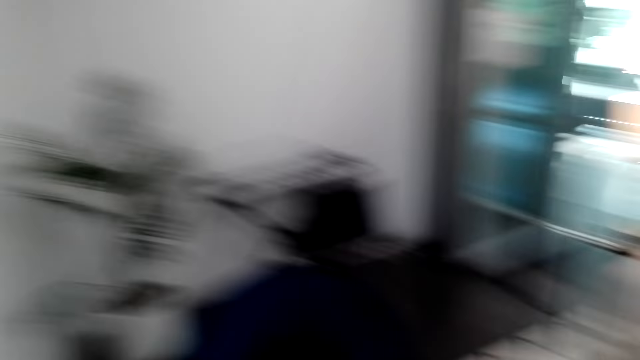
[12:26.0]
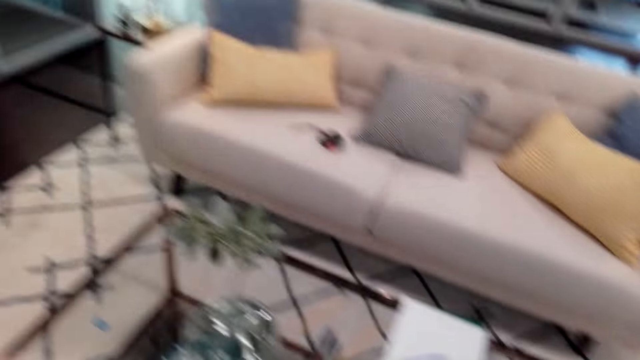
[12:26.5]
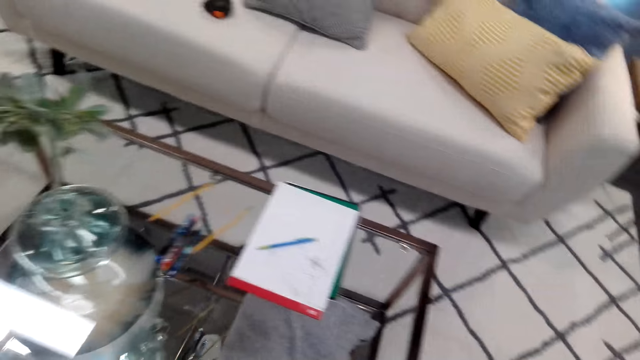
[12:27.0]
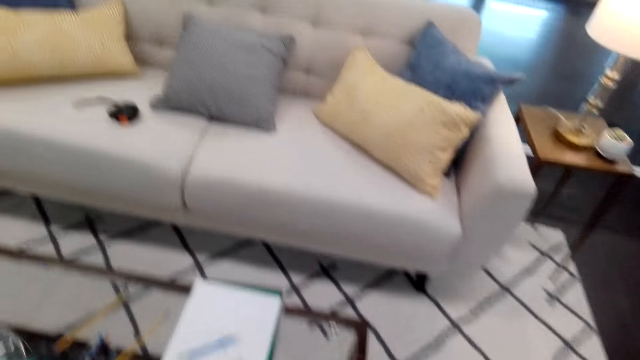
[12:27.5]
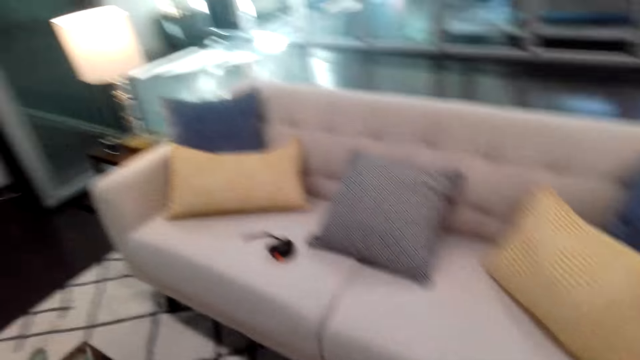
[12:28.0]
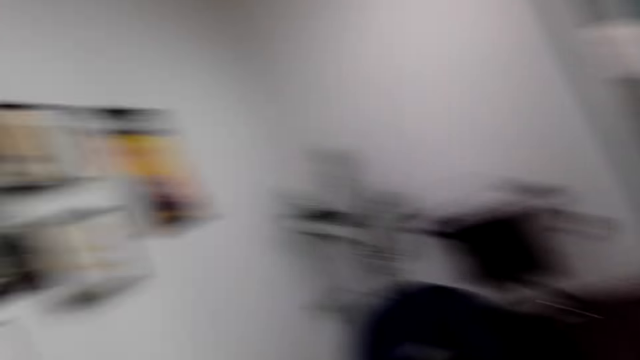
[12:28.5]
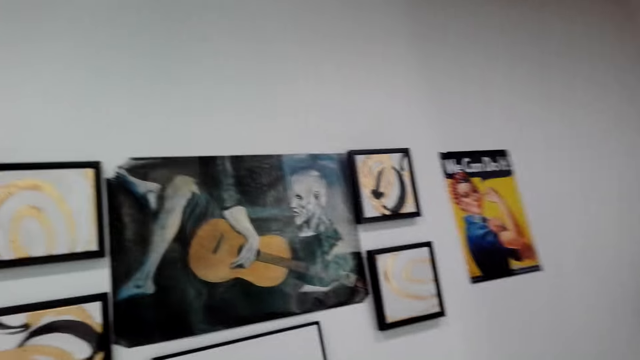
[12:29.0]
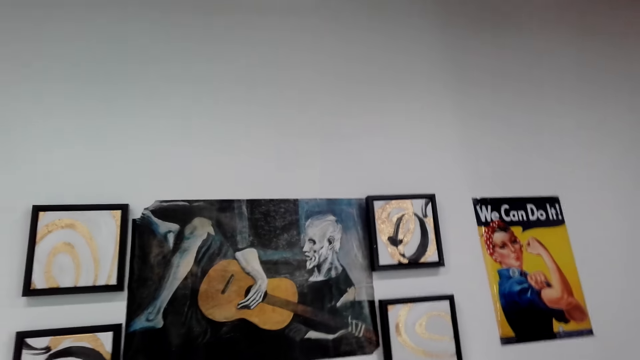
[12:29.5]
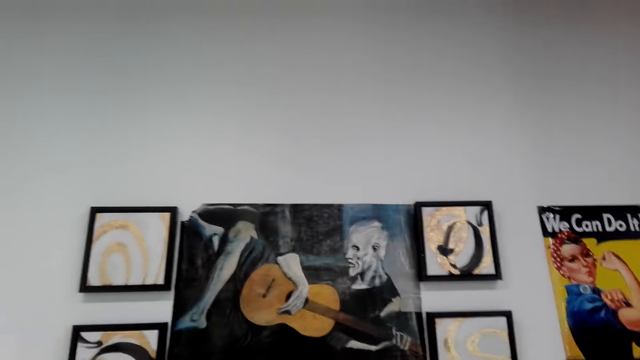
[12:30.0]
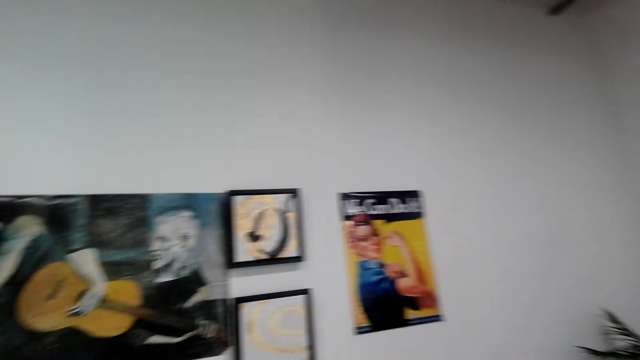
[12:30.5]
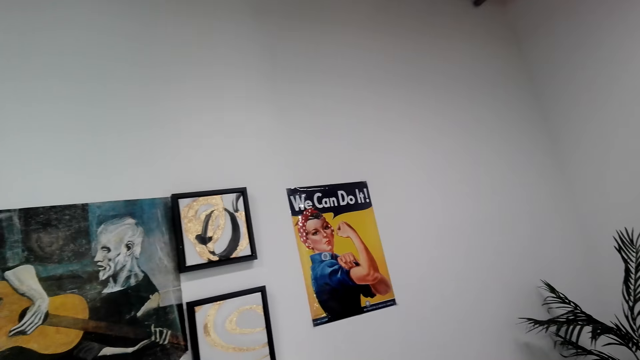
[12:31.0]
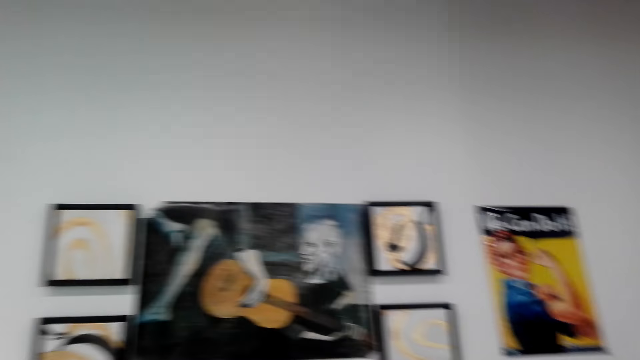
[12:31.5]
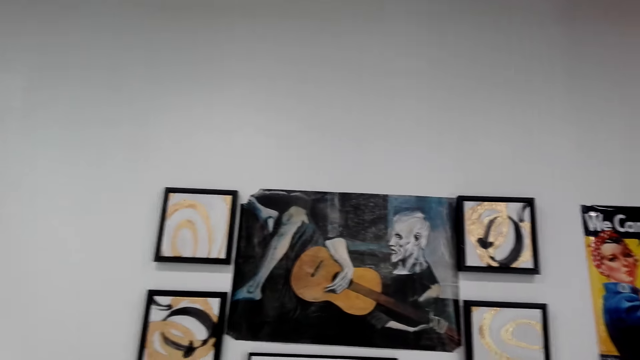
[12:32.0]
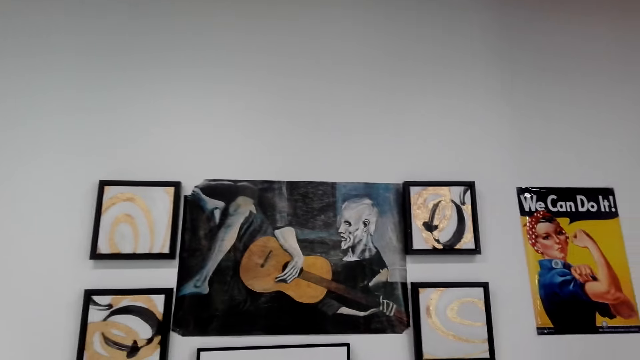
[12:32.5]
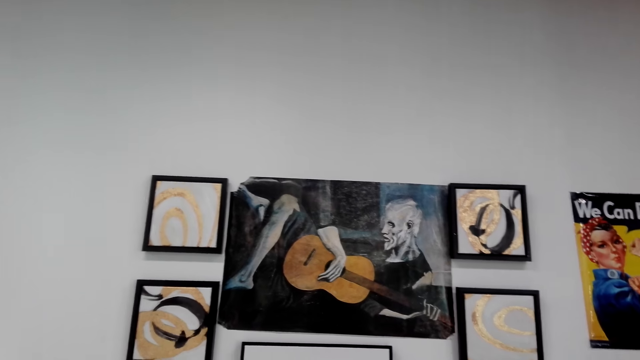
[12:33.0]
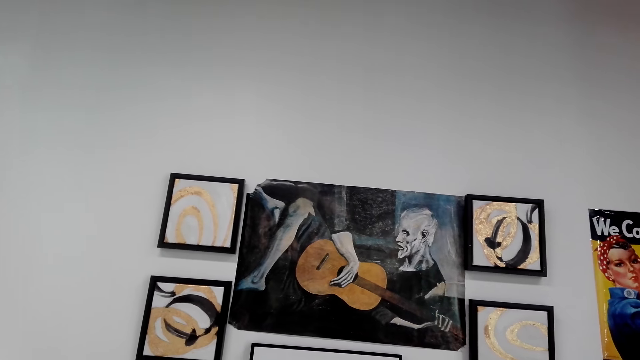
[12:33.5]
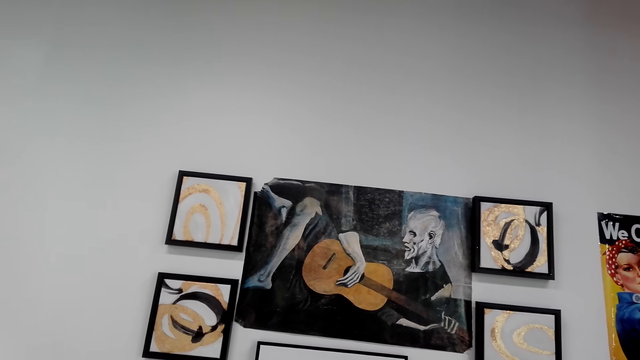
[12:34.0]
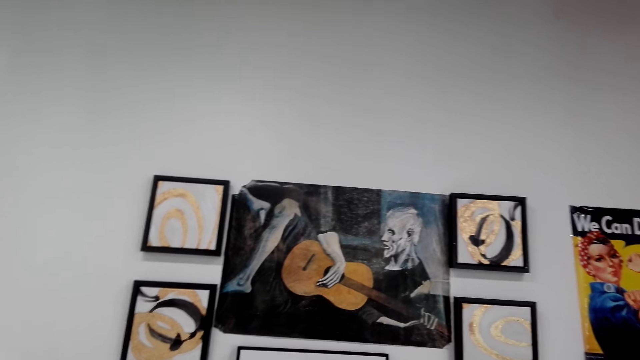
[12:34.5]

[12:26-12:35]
The camera wearer looks around. They turn around. They walk around. They look at the portrait art.

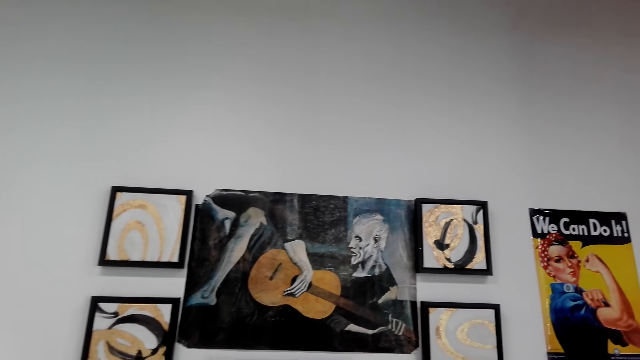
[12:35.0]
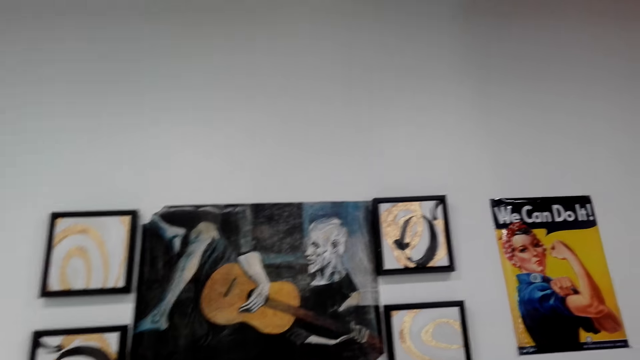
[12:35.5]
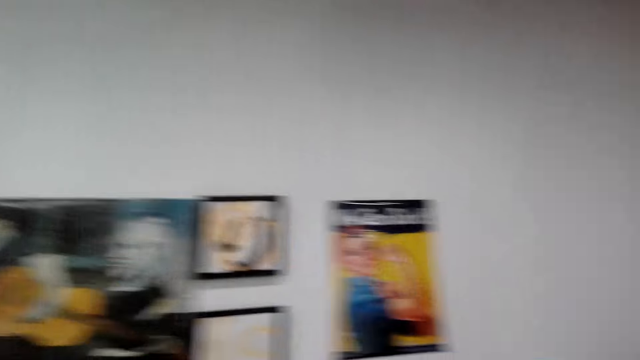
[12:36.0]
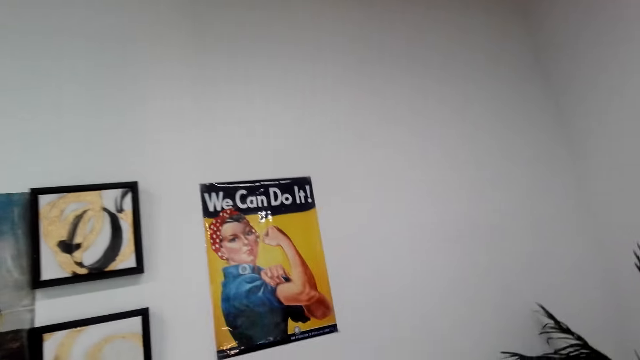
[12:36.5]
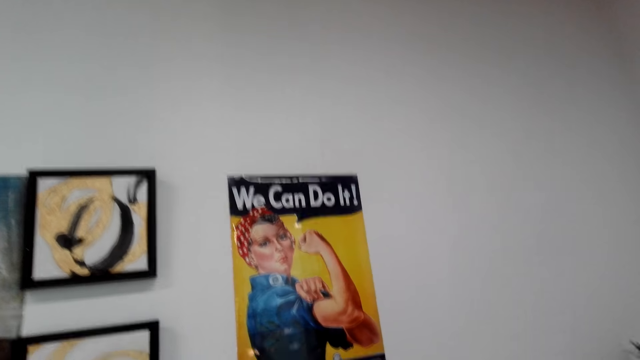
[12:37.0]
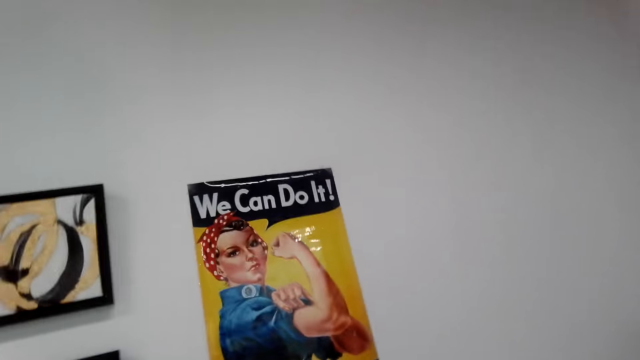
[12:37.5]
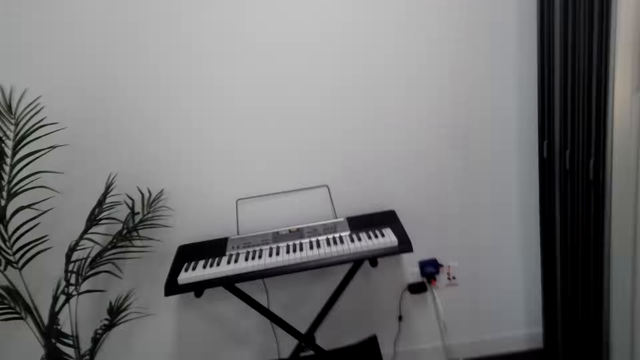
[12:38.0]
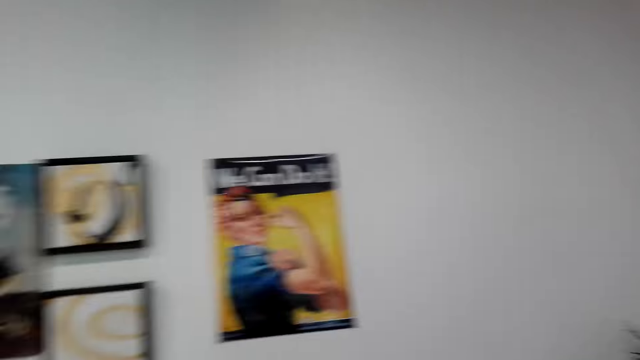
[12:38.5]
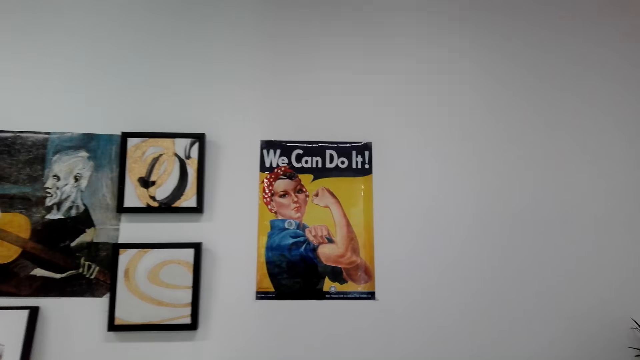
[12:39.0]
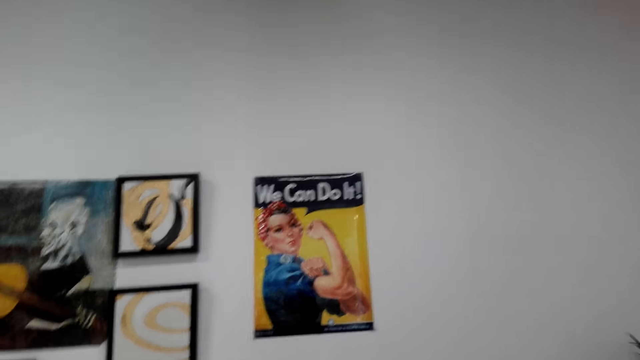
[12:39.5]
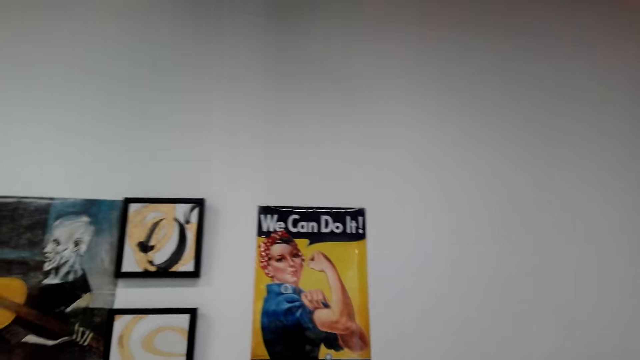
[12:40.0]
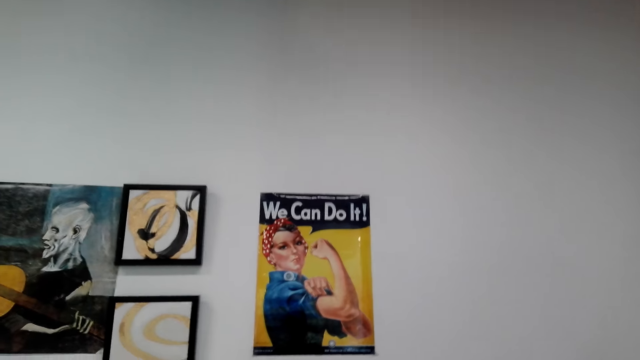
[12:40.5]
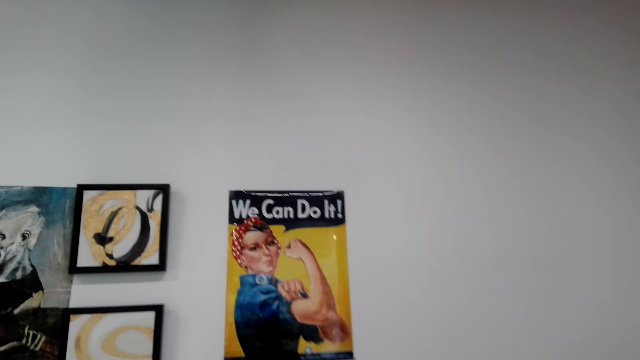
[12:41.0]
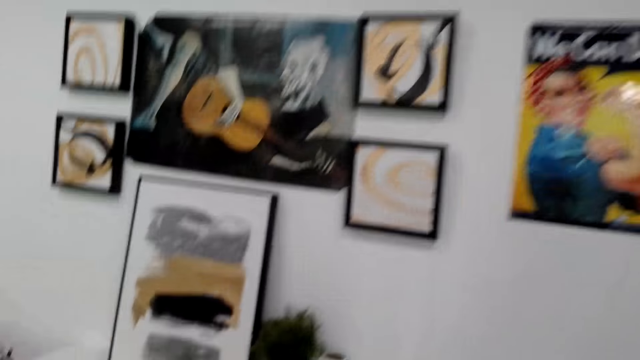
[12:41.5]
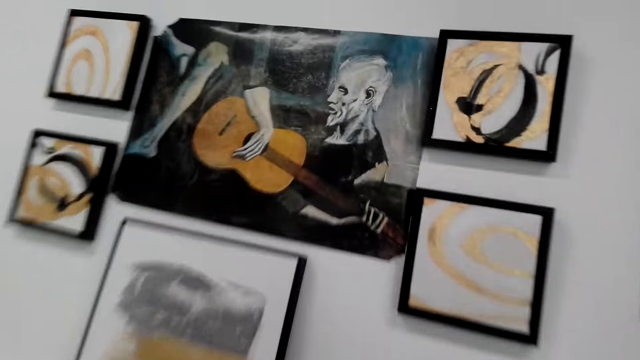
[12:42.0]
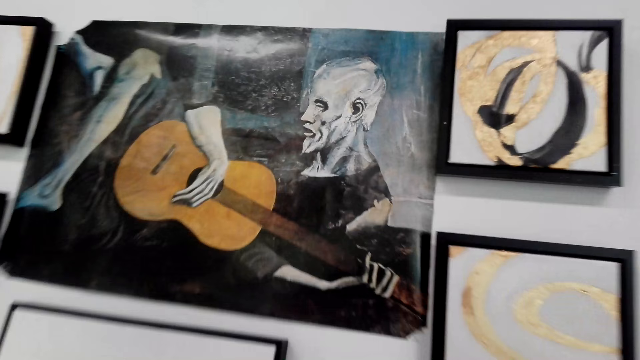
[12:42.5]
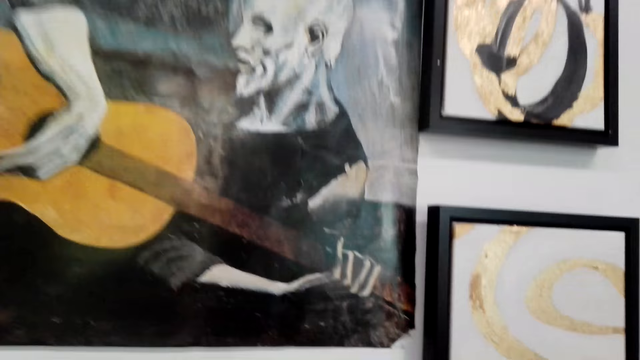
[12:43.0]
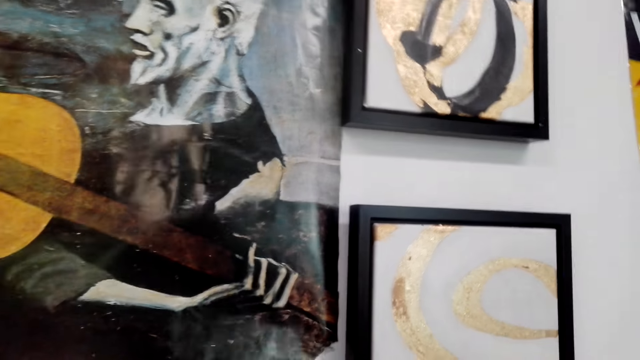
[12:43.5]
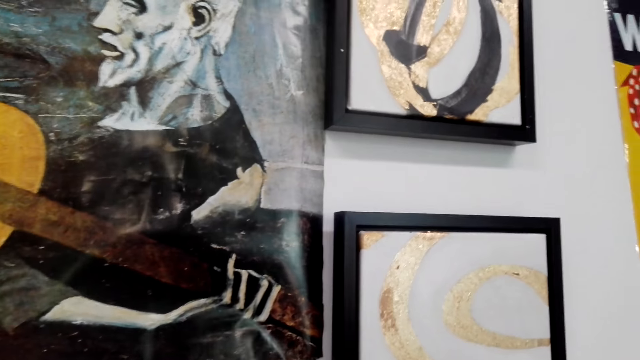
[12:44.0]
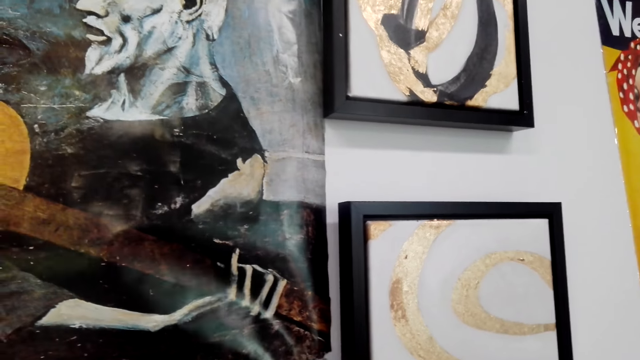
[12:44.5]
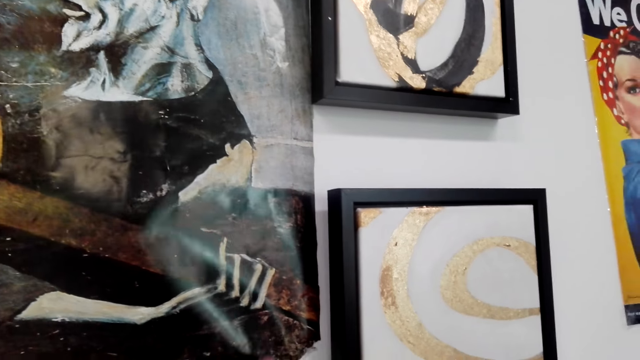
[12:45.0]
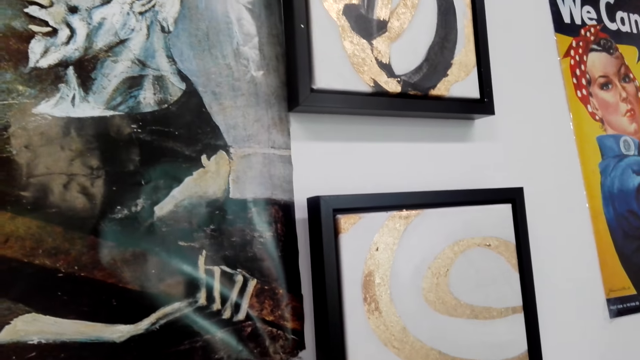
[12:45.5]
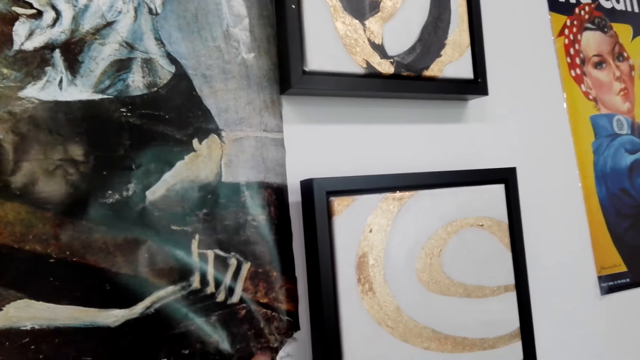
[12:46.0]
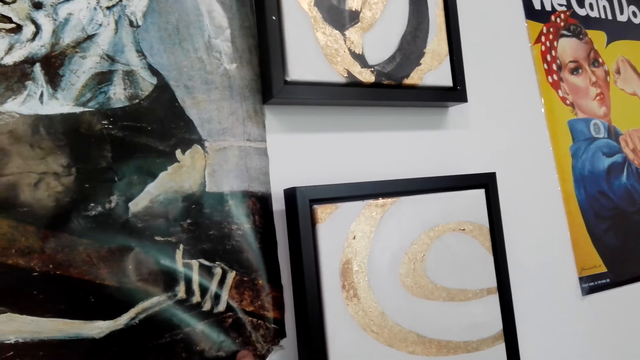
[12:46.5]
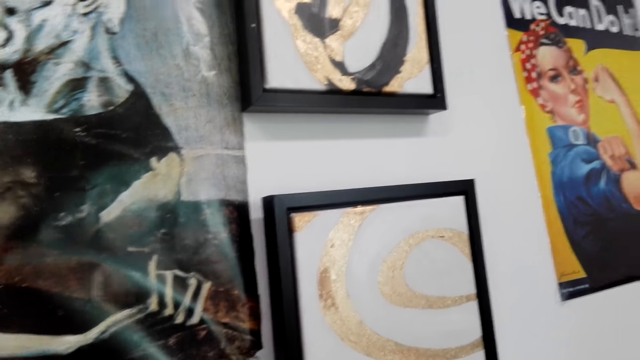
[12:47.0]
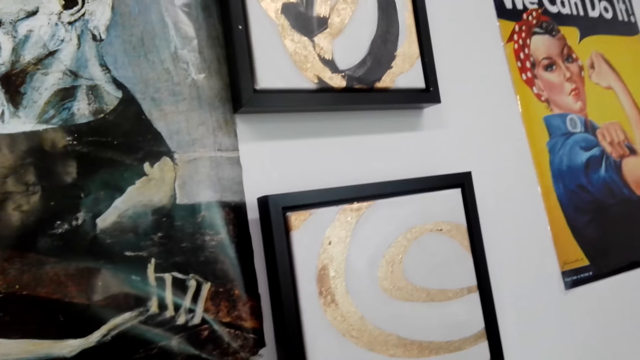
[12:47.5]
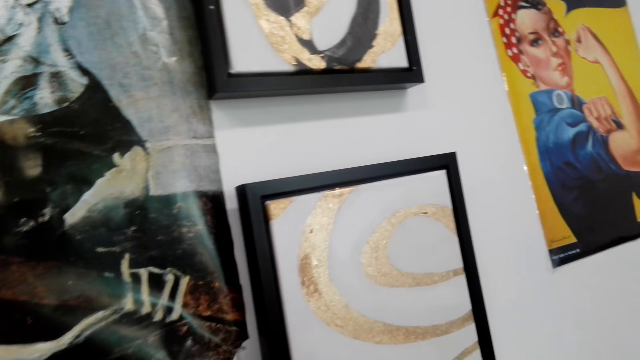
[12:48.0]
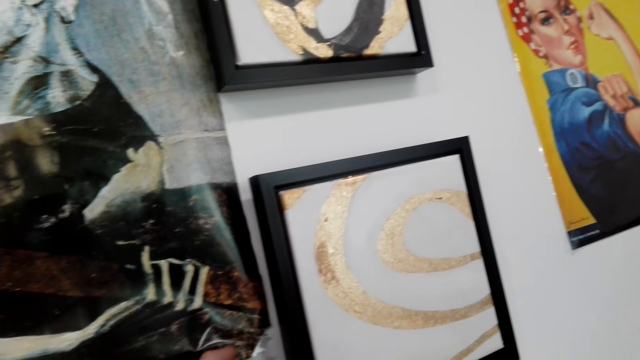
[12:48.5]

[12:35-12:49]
The camera wearer walks. They look around. A person talks. The camera wearer talks. The person stops talking. The camera wearer stops talking. They look around. They look at the portrait art. The person talks. The person stops talking. The camera wearer looks on the wall art paper.
